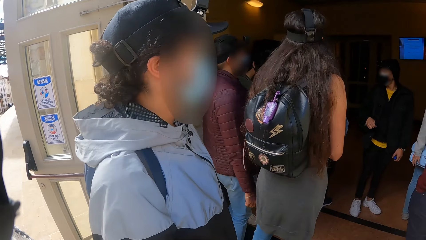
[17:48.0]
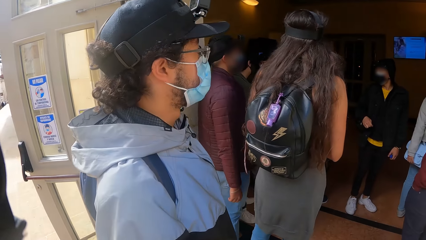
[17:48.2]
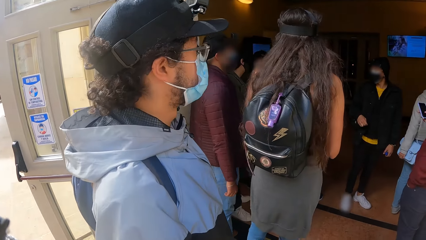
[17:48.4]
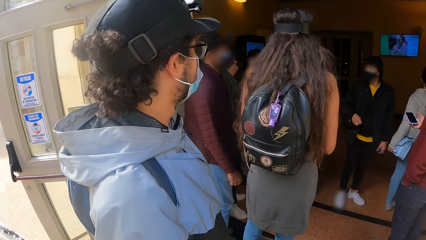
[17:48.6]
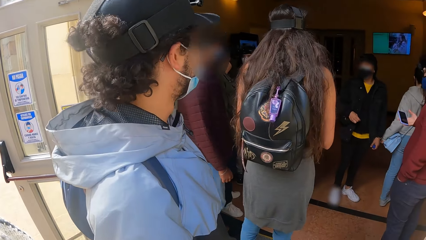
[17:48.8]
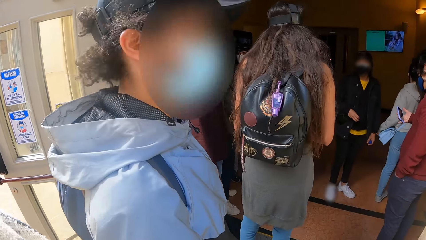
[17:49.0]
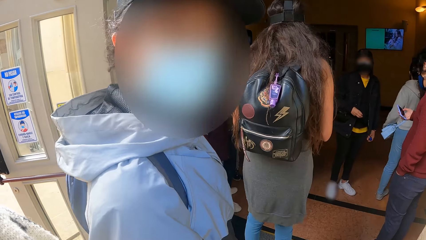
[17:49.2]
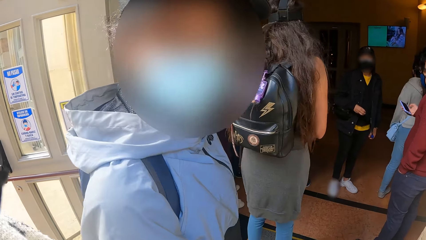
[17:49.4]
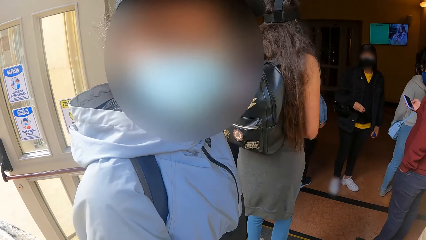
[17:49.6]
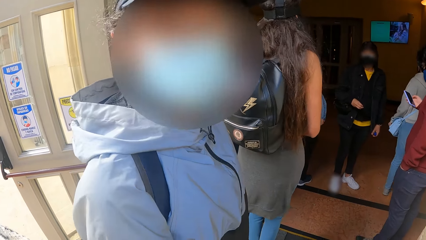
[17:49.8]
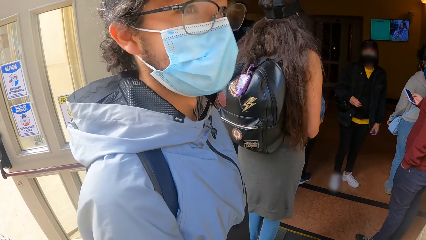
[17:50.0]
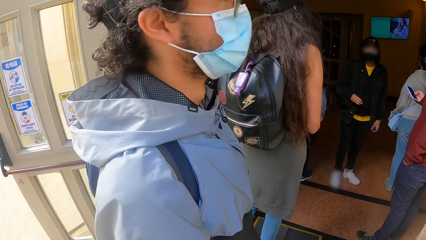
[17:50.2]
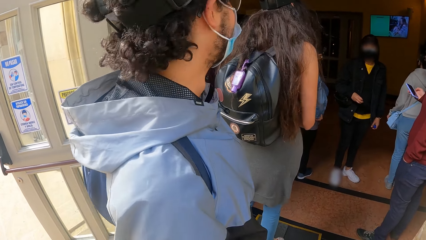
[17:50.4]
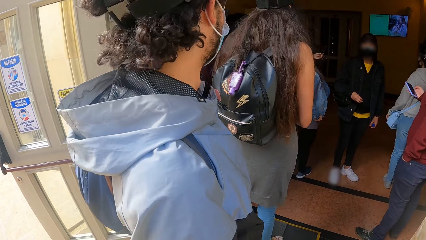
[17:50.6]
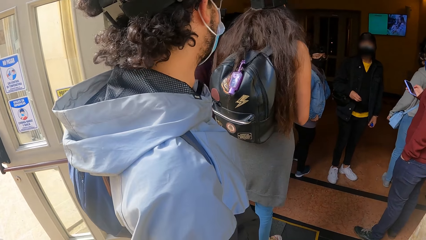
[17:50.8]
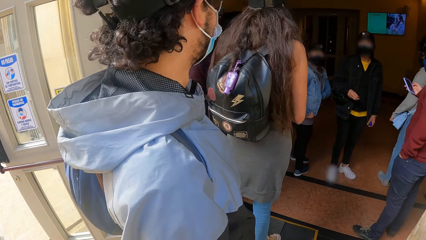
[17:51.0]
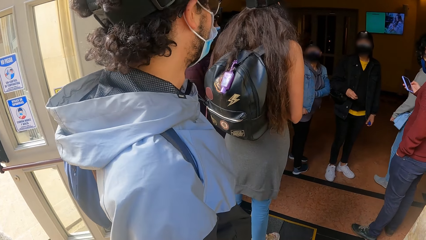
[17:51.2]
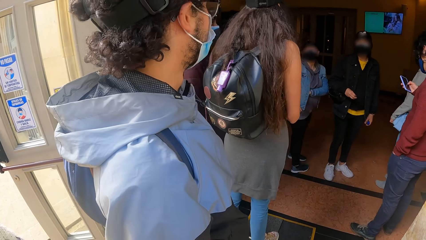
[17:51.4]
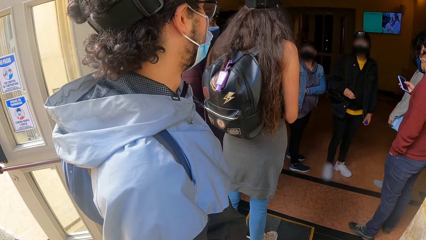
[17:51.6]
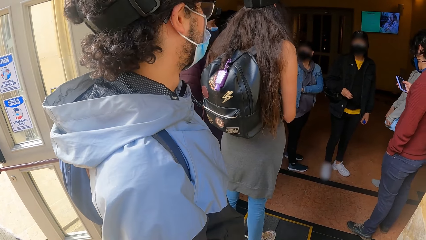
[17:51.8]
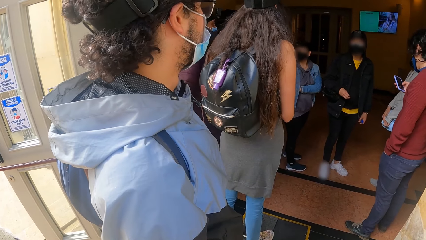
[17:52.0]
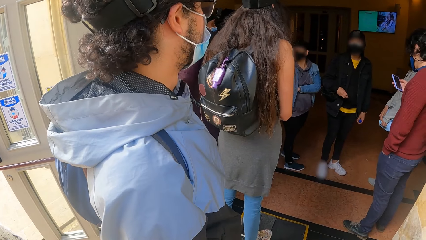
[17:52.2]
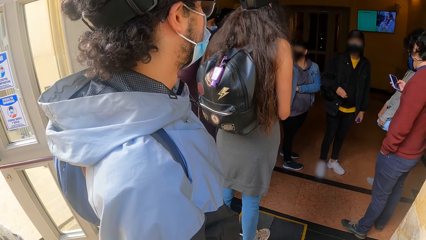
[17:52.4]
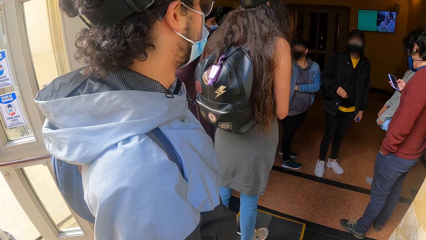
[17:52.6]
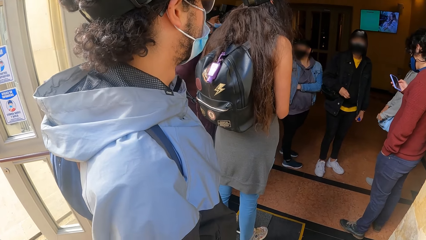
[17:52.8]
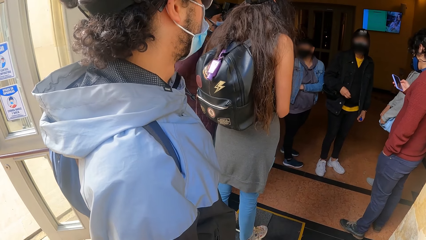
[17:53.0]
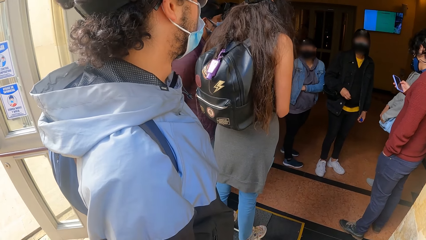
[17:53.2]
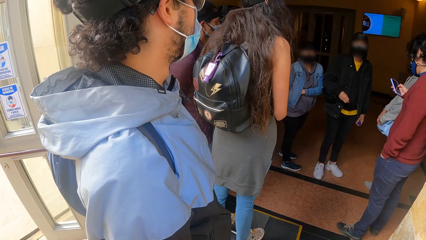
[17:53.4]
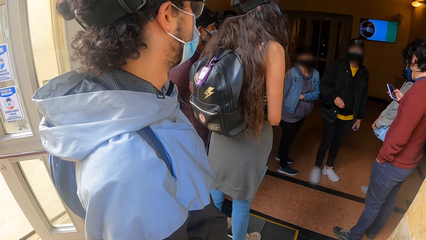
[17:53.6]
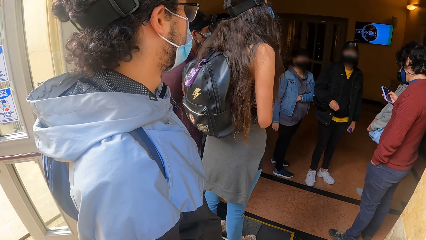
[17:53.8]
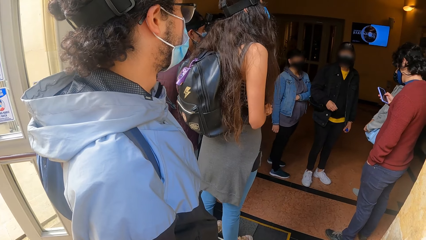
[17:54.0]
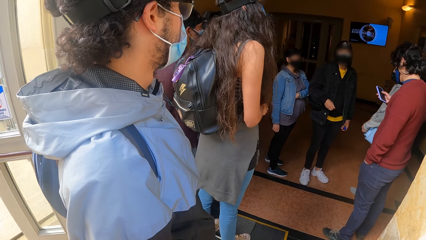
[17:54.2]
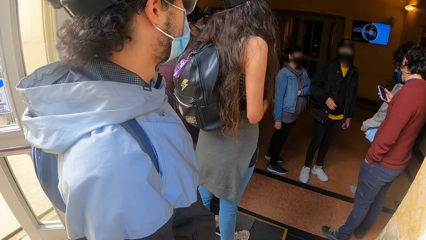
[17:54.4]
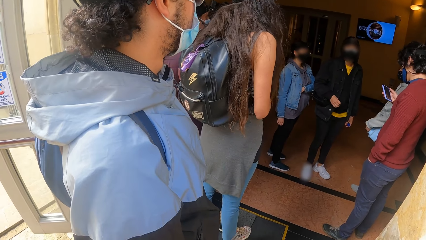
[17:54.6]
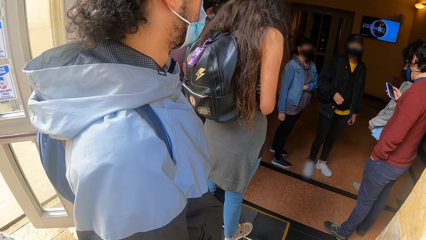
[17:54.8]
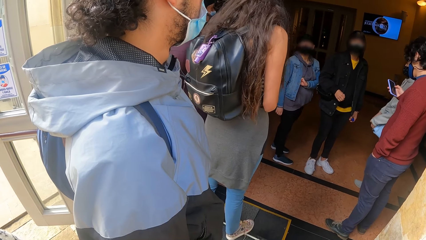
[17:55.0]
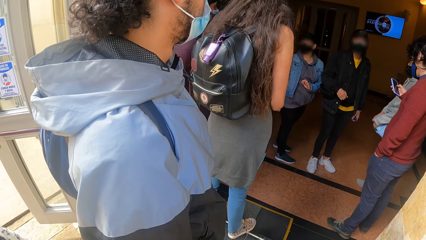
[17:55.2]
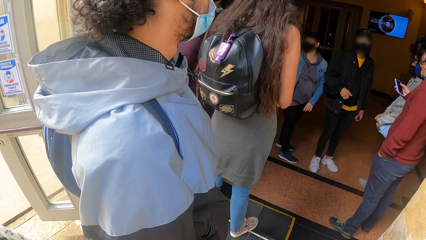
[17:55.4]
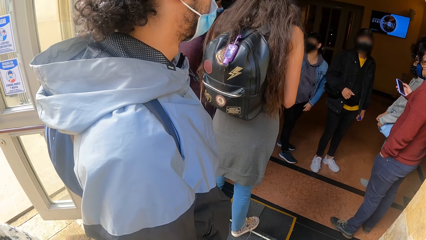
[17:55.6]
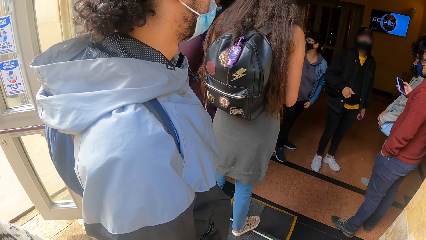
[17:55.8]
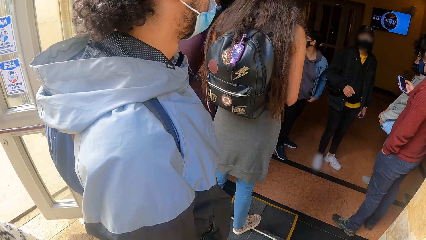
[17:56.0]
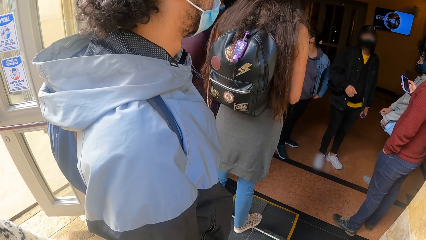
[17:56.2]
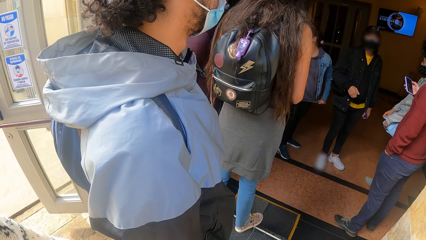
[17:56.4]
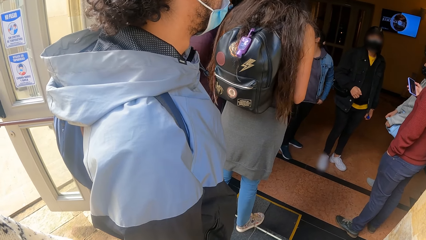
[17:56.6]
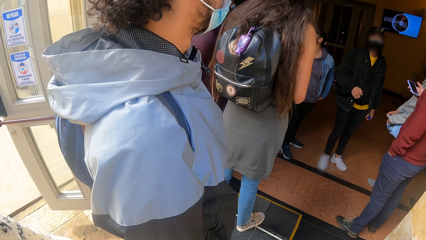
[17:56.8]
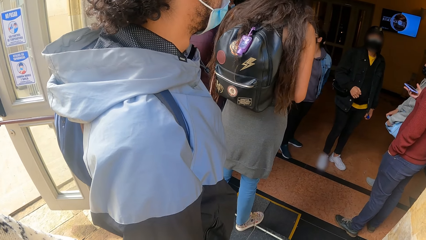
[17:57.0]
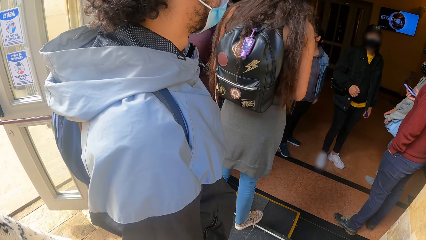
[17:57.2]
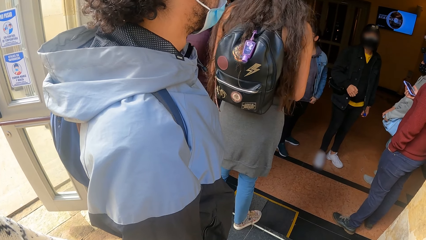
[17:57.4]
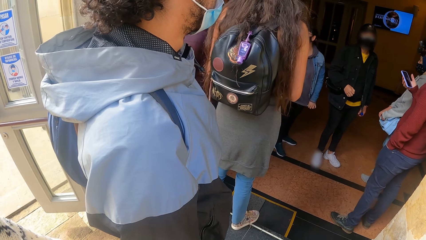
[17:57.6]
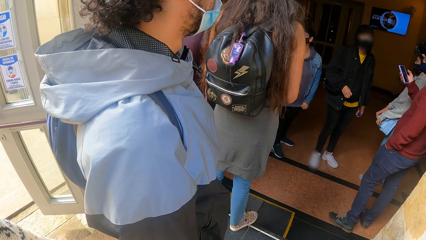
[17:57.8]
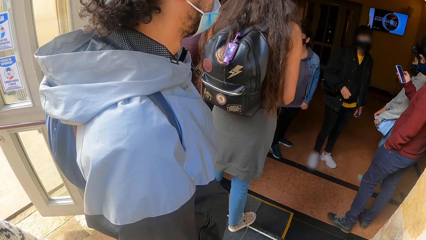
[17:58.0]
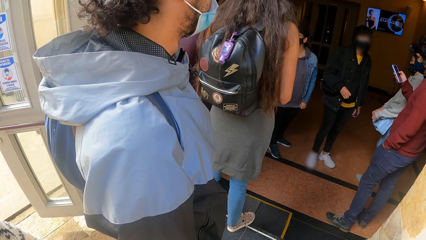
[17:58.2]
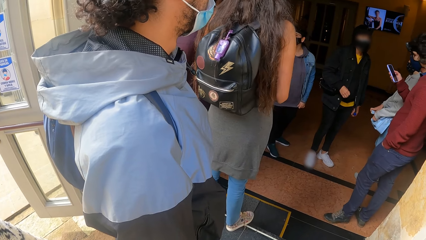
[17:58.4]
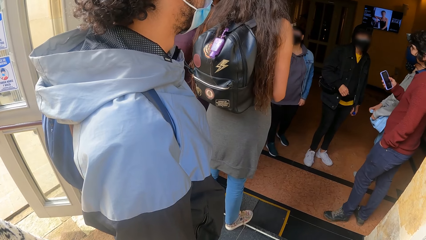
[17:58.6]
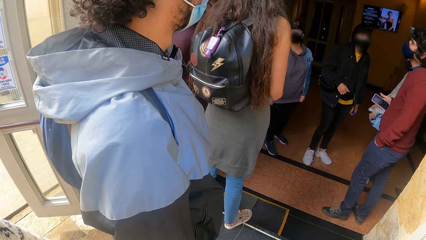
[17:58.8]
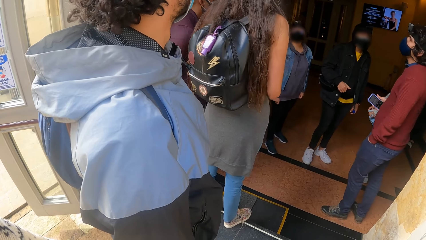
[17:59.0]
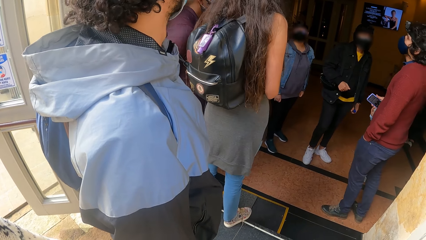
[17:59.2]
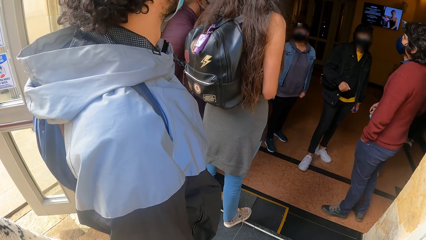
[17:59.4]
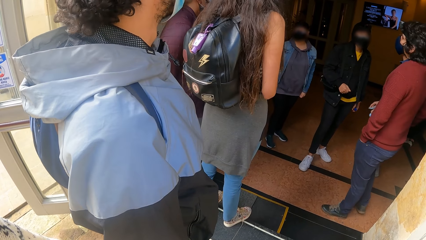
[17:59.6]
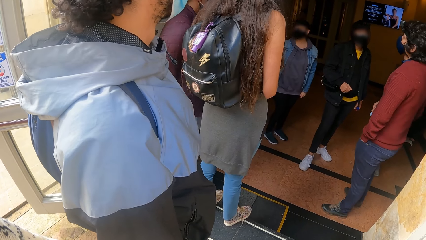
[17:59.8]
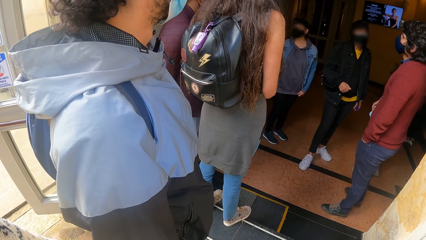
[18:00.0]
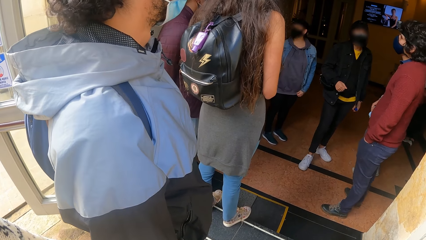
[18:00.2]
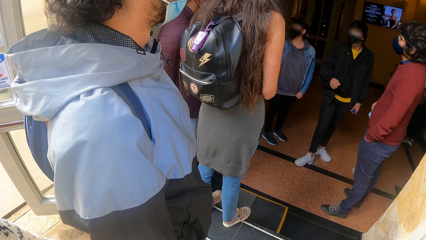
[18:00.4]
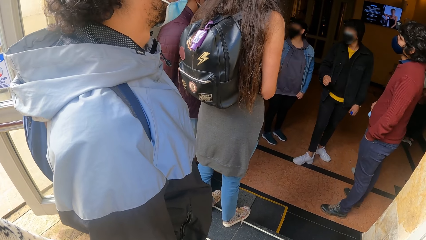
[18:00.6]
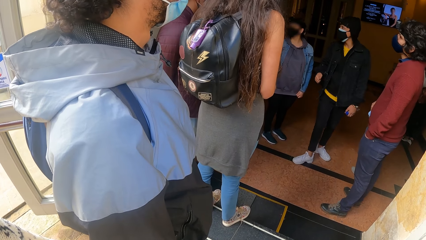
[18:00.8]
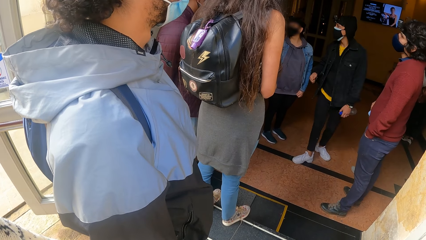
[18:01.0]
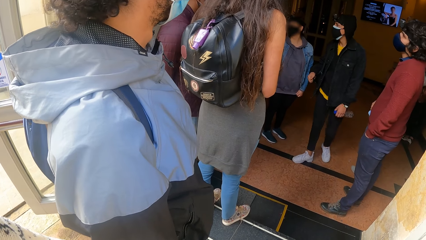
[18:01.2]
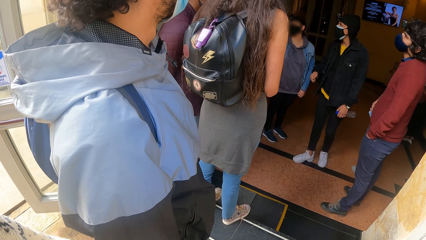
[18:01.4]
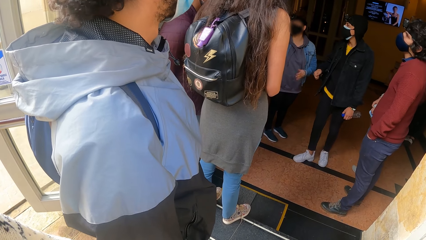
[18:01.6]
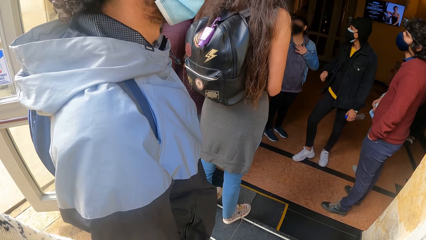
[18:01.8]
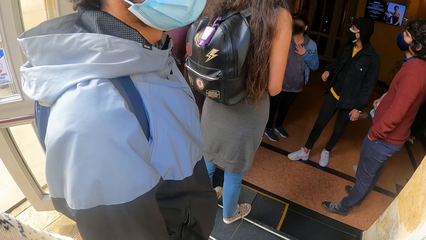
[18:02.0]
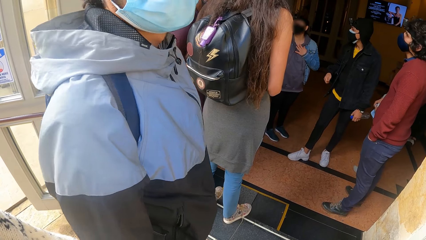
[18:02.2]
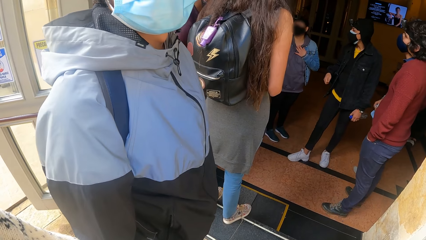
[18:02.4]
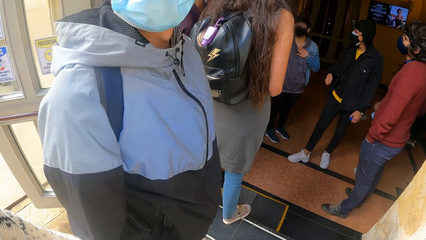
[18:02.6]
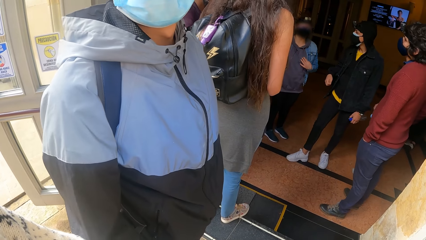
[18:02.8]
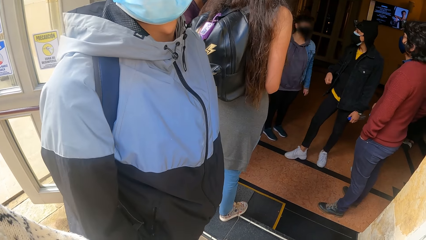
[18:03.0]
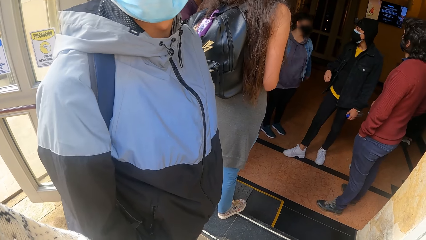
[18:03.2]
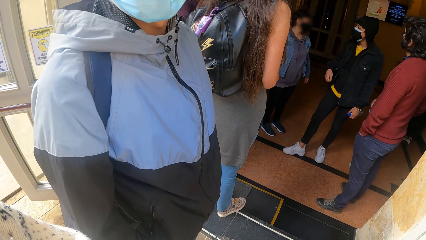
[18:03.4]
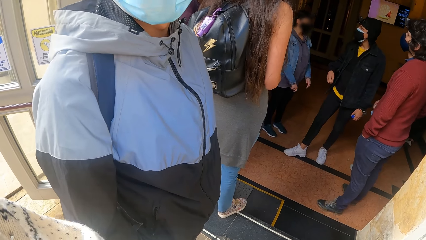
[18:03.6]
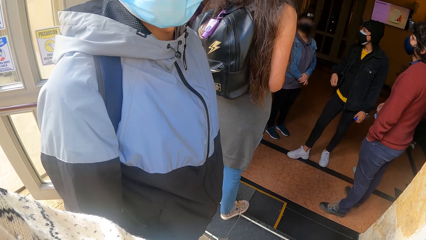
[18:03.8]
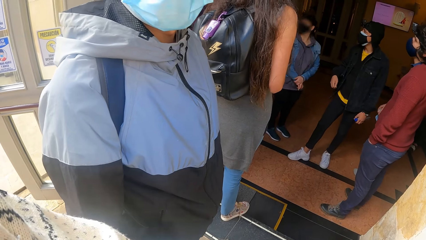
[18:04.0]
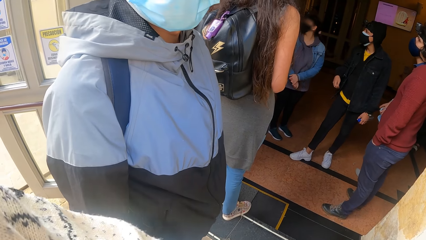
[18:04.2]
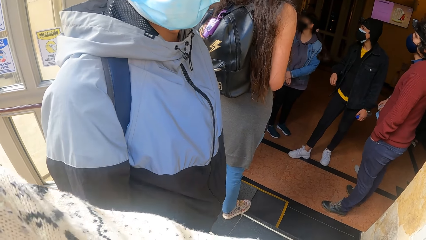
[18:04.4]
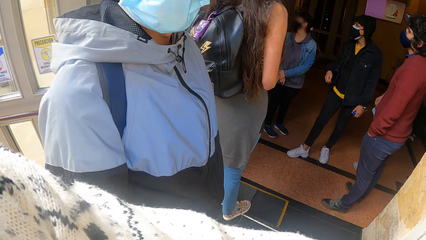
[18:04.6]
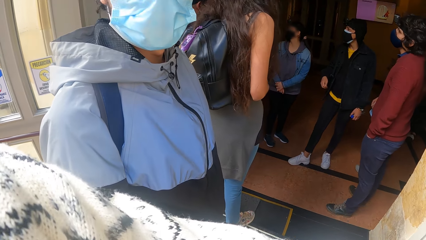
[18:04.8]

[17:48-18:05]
The man operates a phone in his right hand. The camera wearer interacts with the man.
